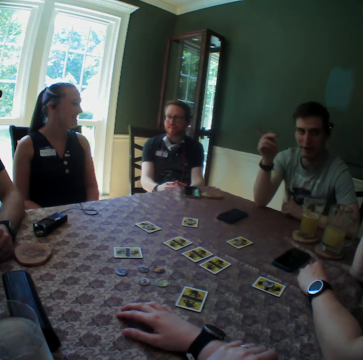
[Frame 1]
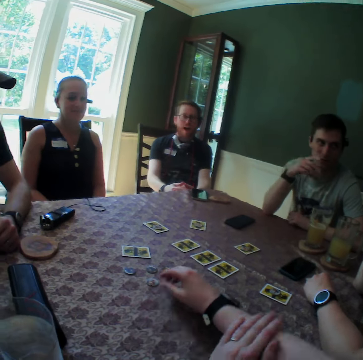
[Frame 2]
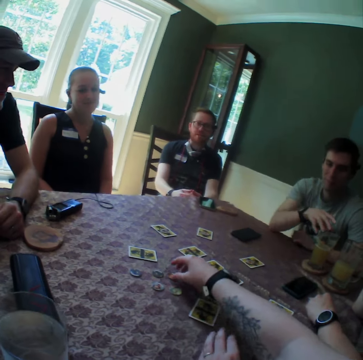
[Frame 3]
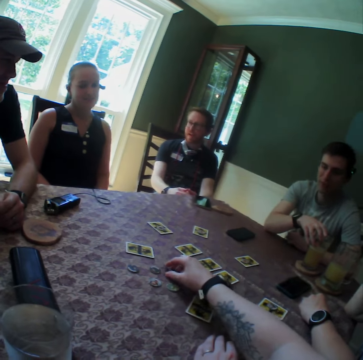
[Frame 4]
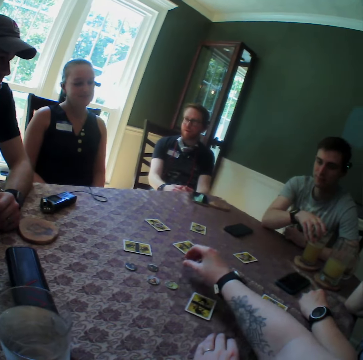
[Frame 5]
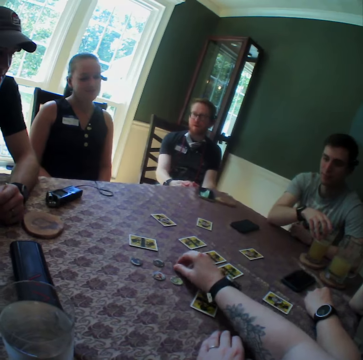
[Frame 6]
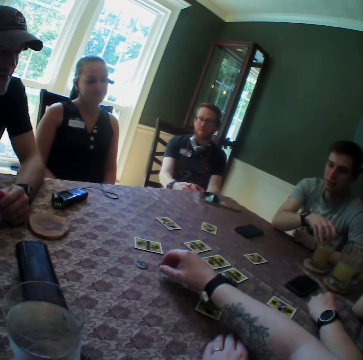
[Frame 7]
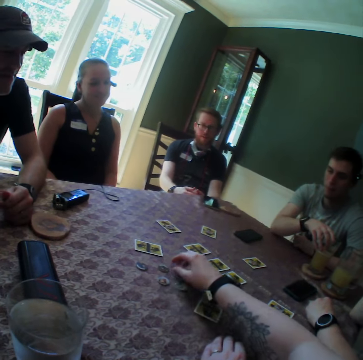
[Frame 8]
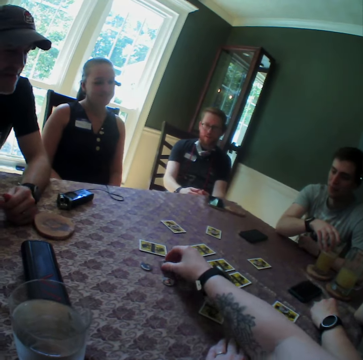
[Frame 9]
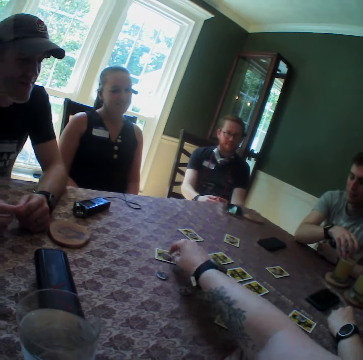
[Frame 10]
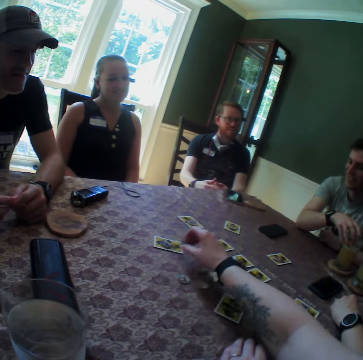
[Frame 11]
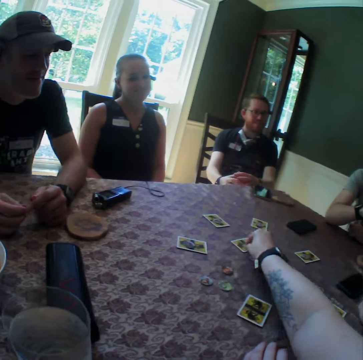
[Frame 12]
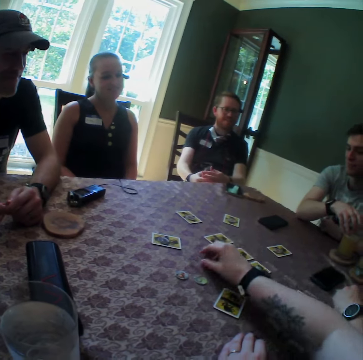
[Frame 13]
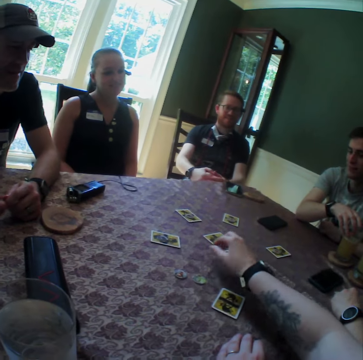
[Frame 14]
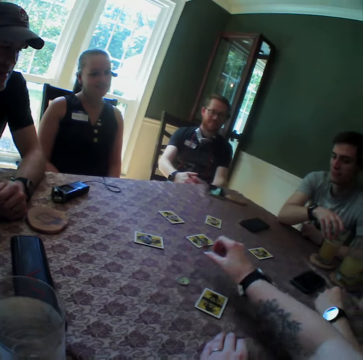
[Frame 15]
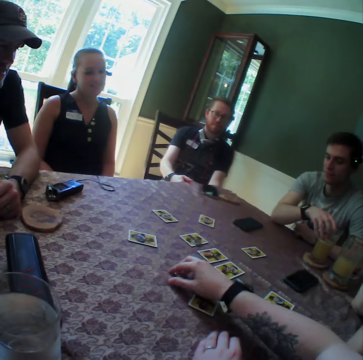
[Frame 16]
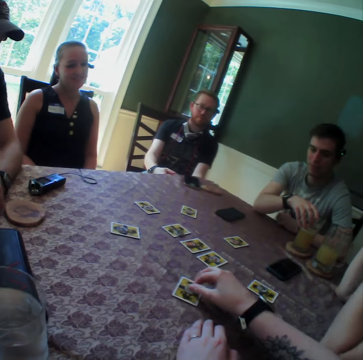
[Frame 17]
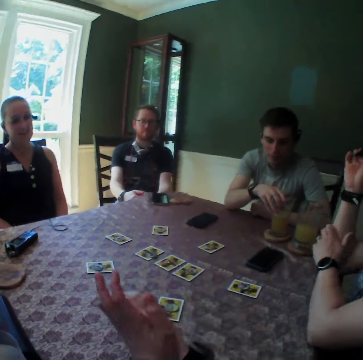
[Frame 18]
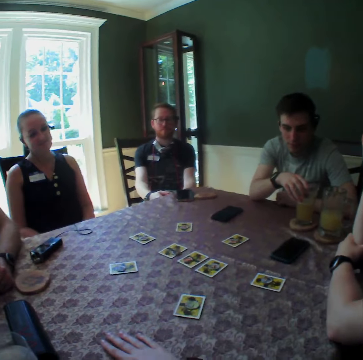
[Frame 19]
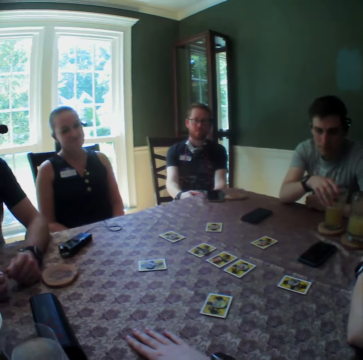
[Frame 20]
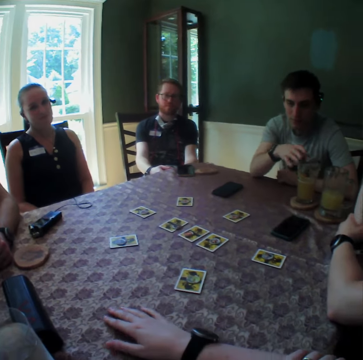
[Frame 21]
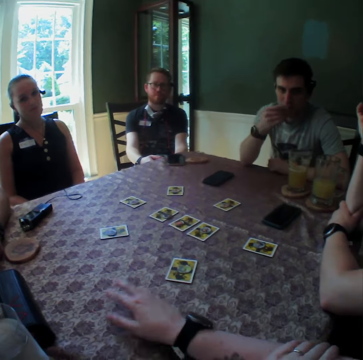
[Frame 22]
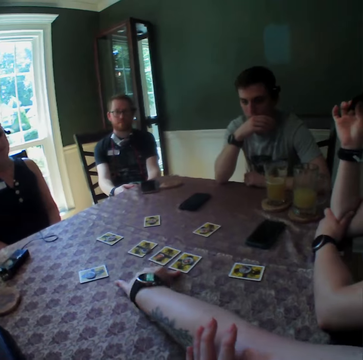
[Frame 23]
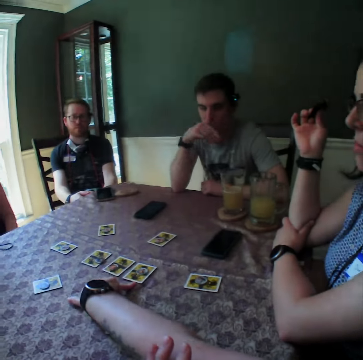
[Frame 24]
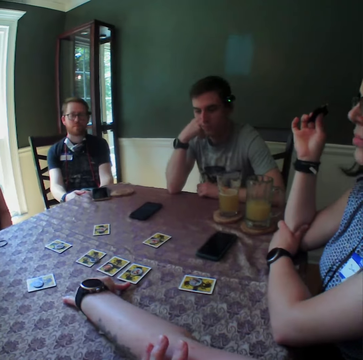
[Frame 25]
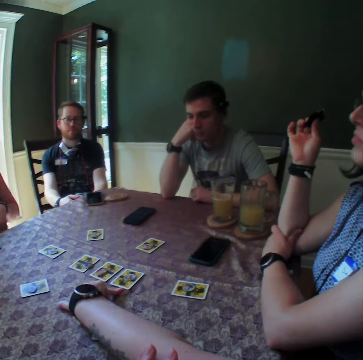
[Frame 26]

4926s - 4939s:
The camera wearer picks up a chip from the table with her right hand. She touches playing cards. She drops the chip on the table with her right hand. She picks up a chip from the table with her right hand and drops the chip on the card with her right hand. She picks up a chip from the table with her right hand and drops the chip on the card with her right hand. She moves a chip from the table to the card with her right hand repeatedly. She looks around. She touches playing cards. She touches a card on the table with her right finger.

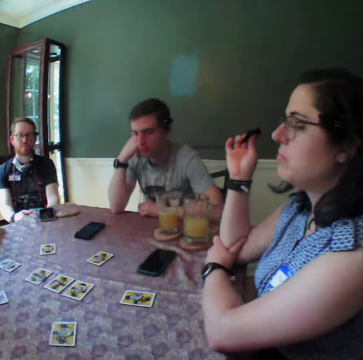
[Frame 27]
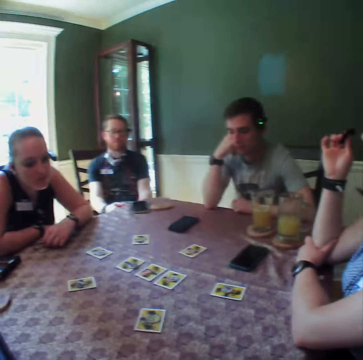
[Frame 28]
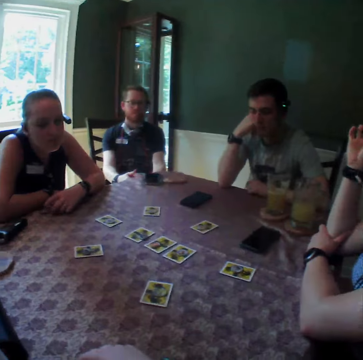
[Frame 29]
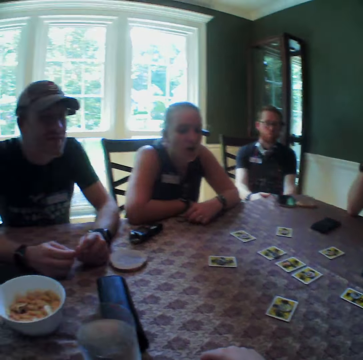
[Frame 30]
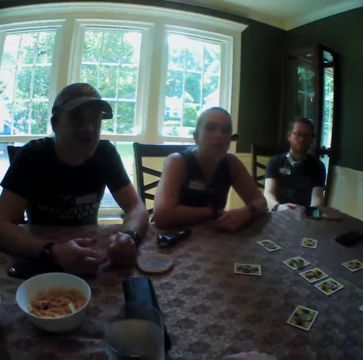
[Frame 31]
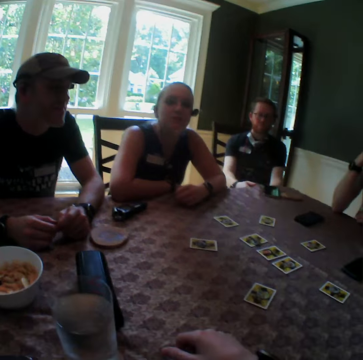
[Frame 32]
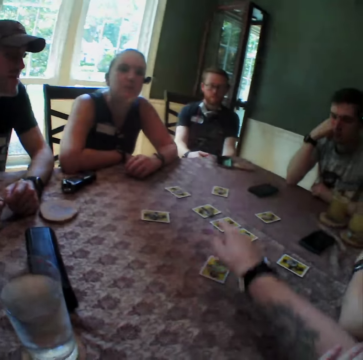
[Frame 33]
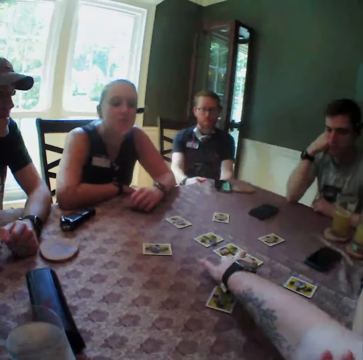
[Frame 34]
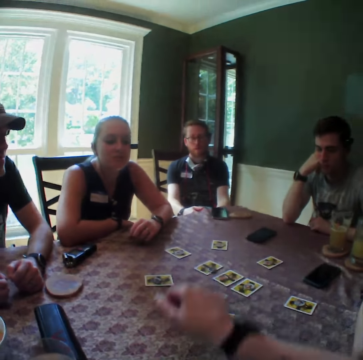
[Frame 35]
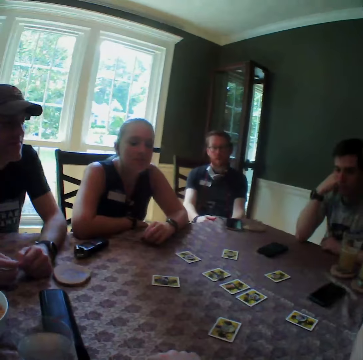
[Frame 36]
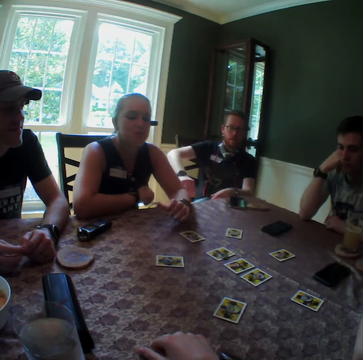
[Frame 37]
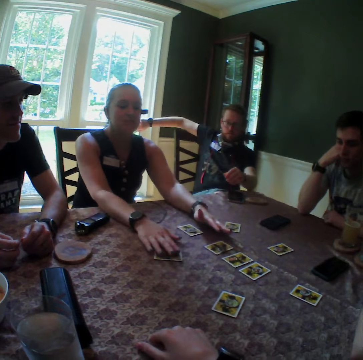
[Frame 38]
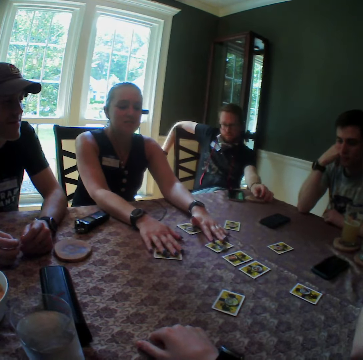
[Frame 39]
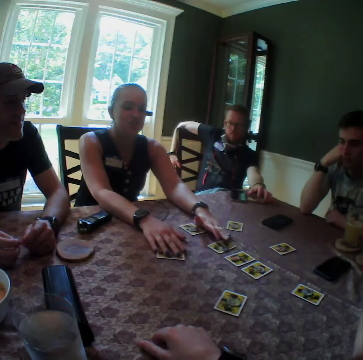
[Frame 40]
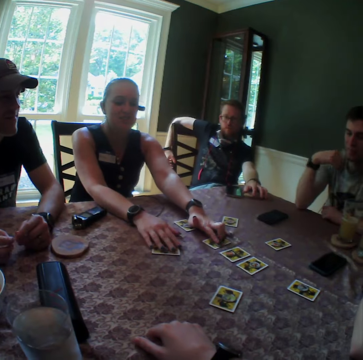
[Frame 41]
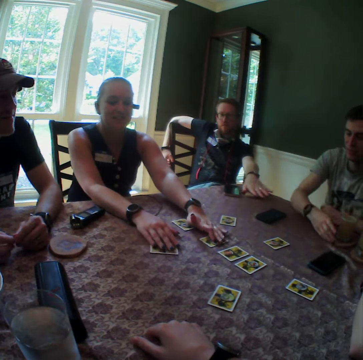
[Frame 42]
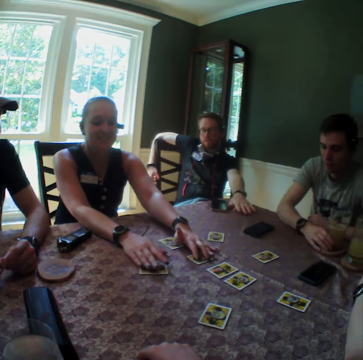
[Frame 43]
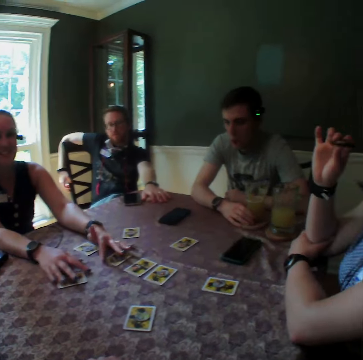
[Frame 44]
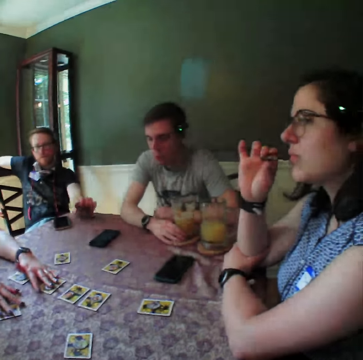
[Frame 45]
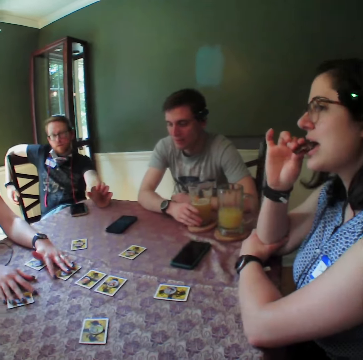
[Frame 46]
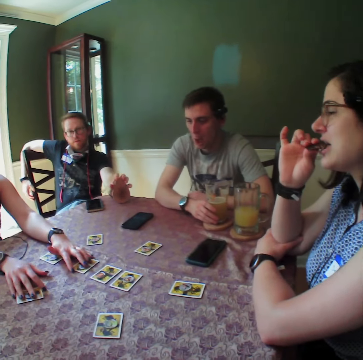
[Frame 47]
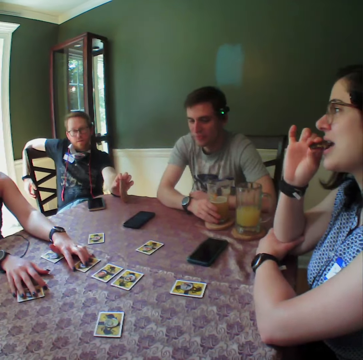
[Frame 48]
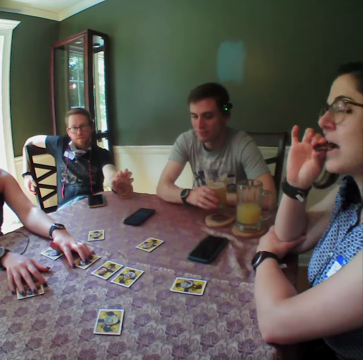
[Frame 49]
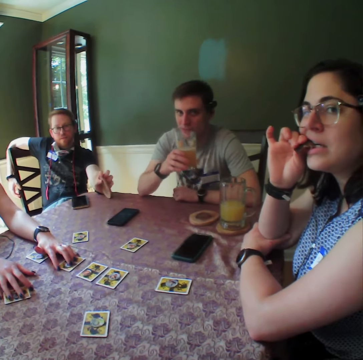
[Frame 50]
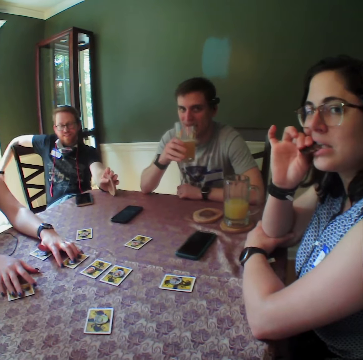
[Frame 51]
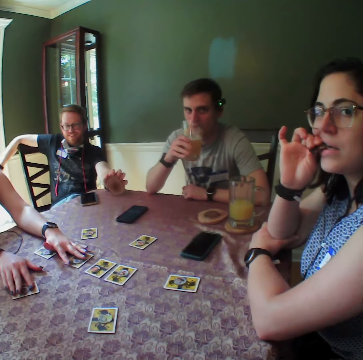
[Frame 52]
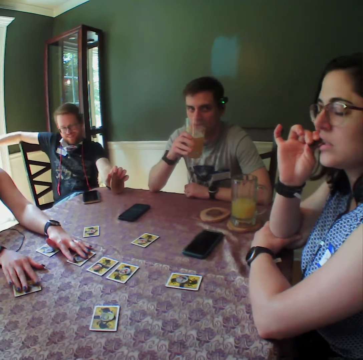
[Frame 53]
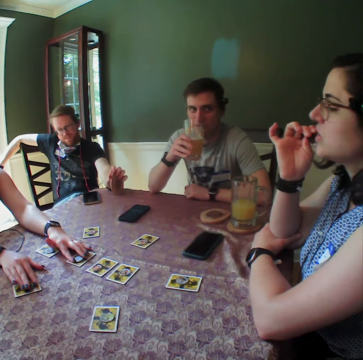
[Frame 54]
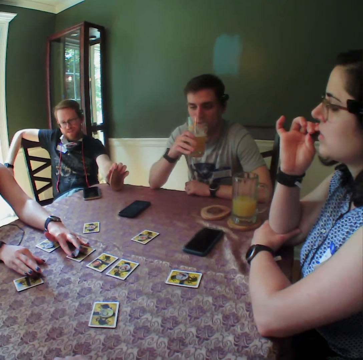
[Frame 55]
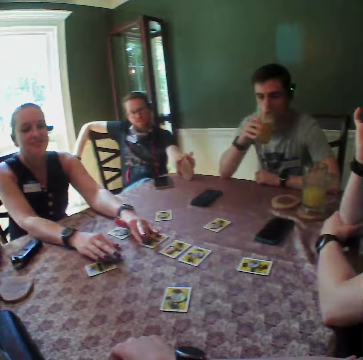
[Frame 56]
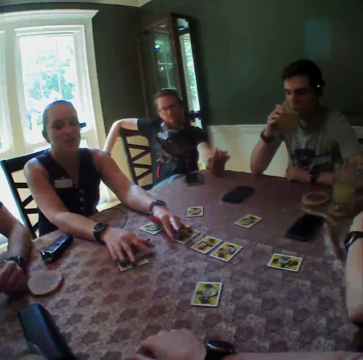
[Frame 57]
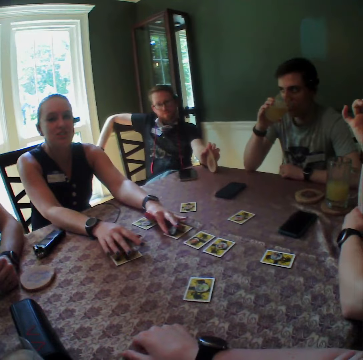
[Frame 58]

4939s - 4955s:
The camera wearer looks around. She touches a card on the table with her right hand. The woman places both hands on the cards. The man holds the cup of drink. Another woman eats a bar of chocolate. Another man turns a drink coaster on the table with his left hand. The camera wearer looks around. The first man lifts up the cup of drink from the table with his right hand. He drinks from the cup.

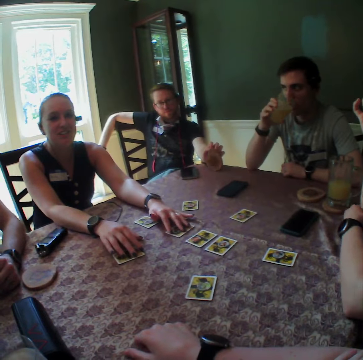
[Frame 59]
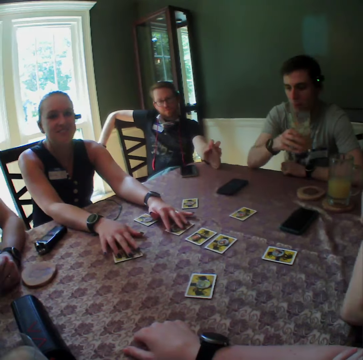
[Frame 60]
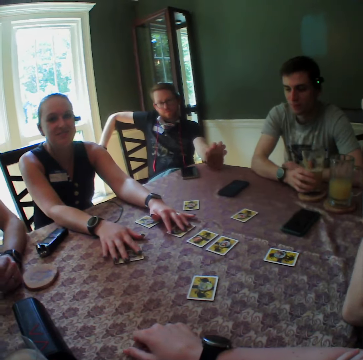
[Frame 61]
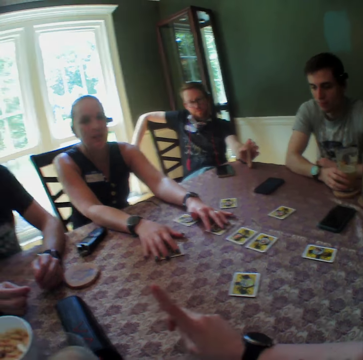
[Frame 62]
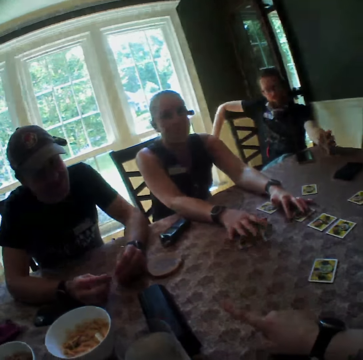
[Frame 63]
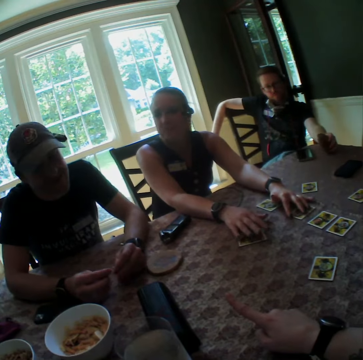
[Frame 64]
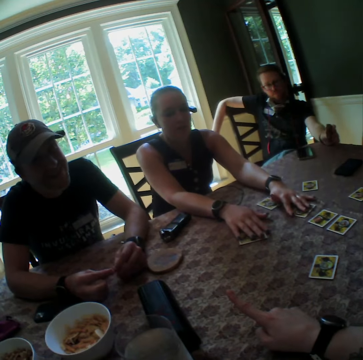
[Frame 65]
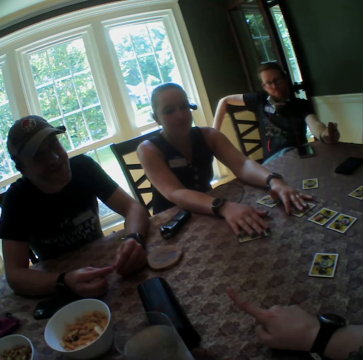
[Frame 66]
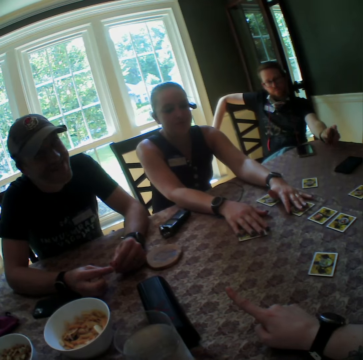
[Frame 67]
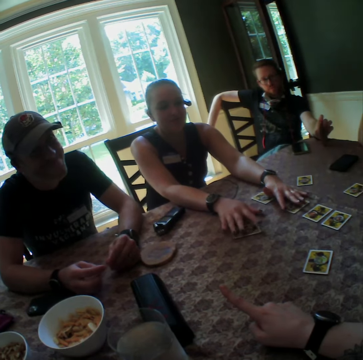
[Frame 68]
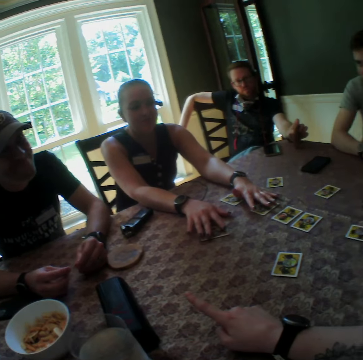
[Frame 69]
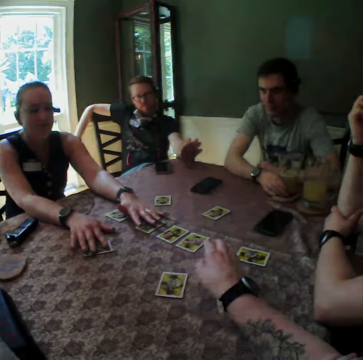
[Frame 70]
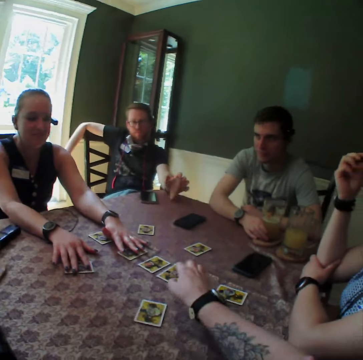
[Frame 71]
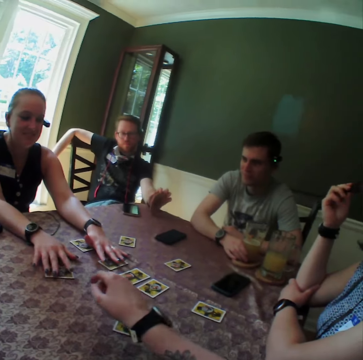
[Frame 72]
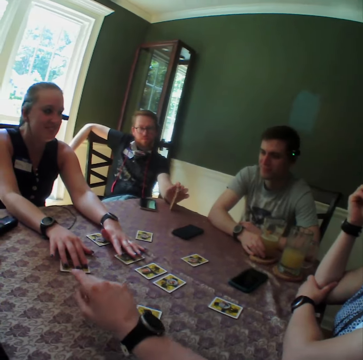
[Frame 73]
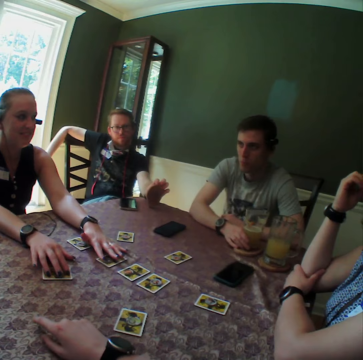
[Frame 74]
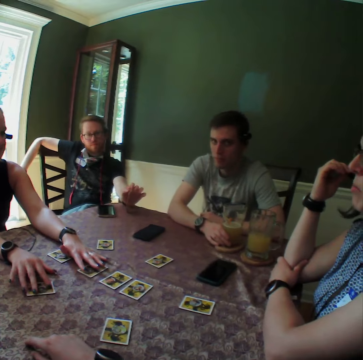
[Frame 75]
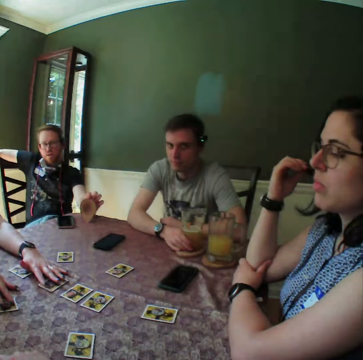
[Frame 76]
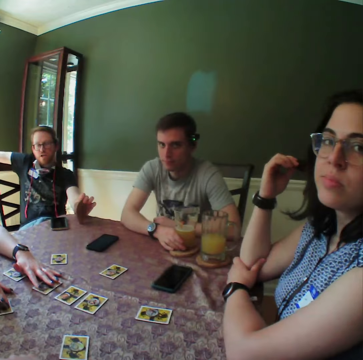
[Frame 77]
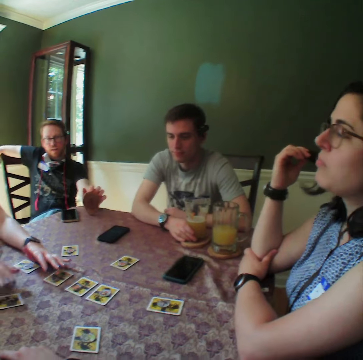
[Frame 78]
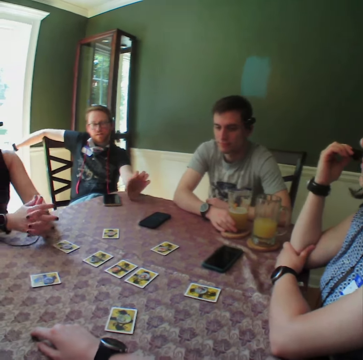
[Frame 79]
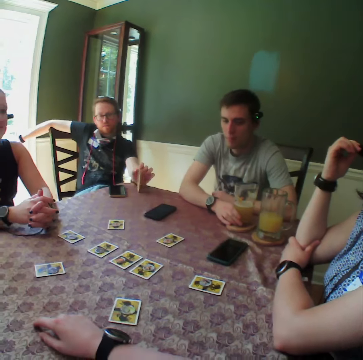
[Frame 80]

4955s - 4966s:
The man drops the cup of drink on the table with his right hand. The camera wearer points a finger.
